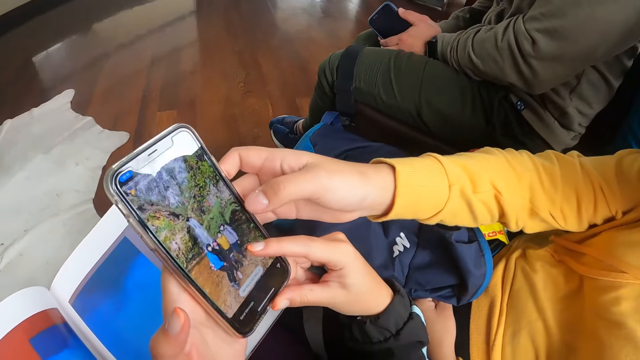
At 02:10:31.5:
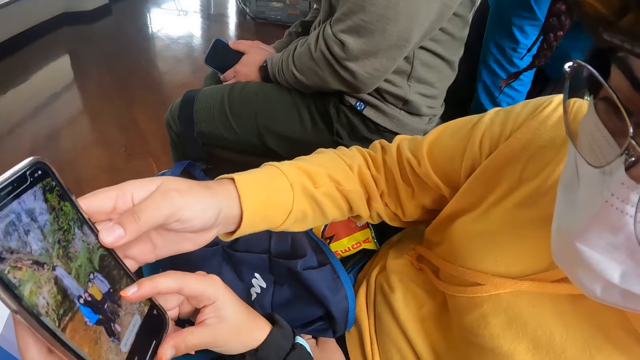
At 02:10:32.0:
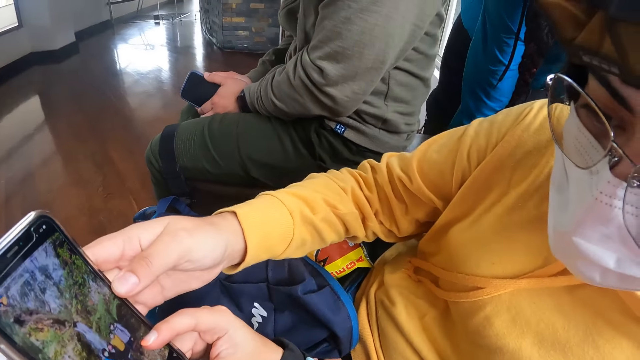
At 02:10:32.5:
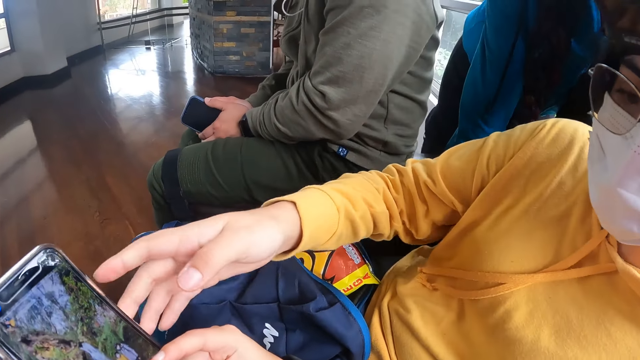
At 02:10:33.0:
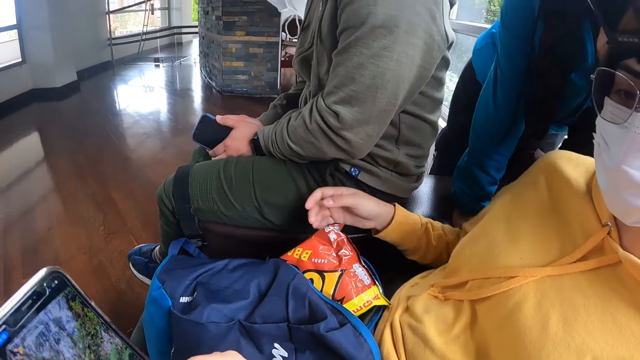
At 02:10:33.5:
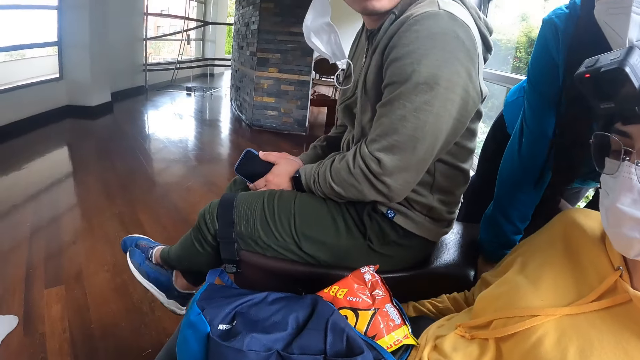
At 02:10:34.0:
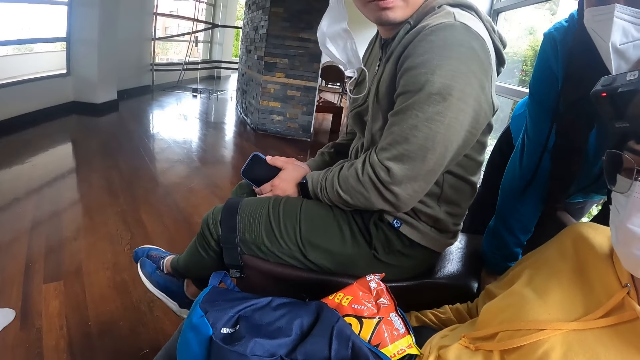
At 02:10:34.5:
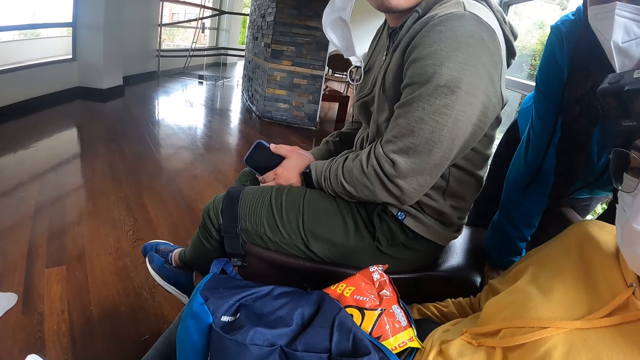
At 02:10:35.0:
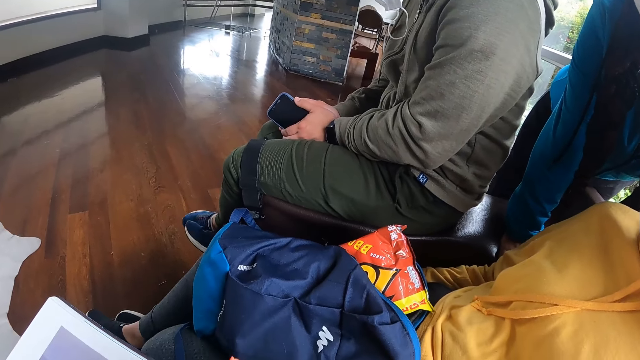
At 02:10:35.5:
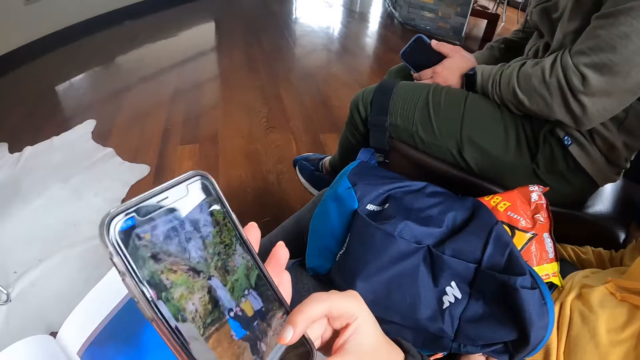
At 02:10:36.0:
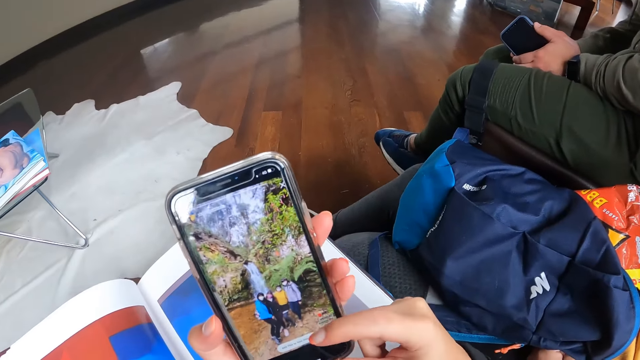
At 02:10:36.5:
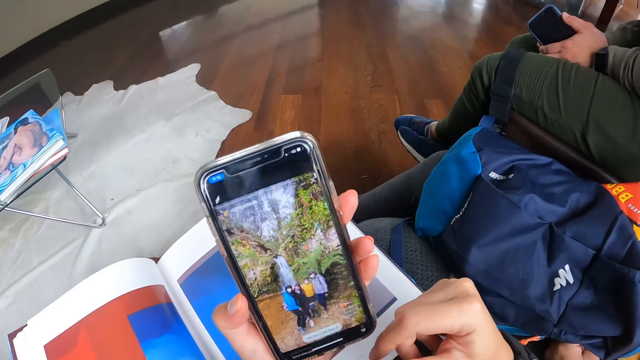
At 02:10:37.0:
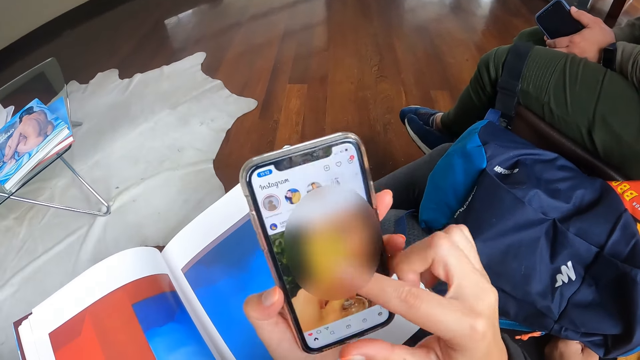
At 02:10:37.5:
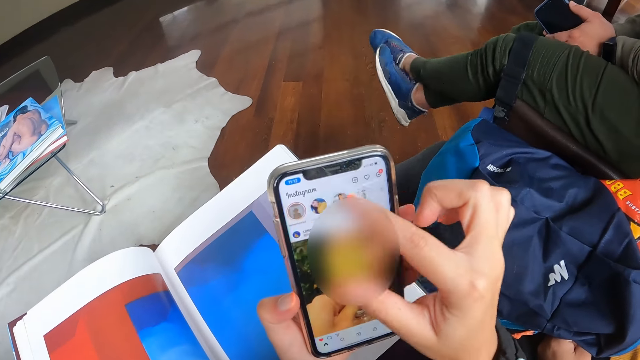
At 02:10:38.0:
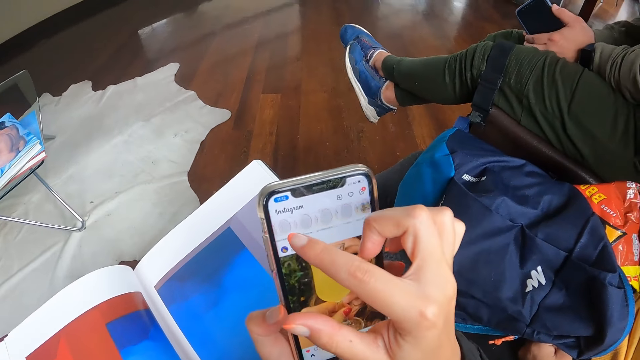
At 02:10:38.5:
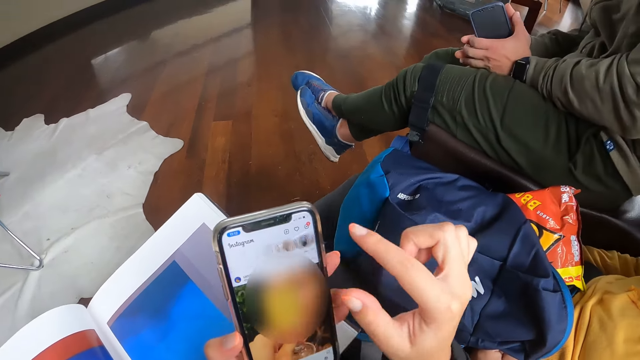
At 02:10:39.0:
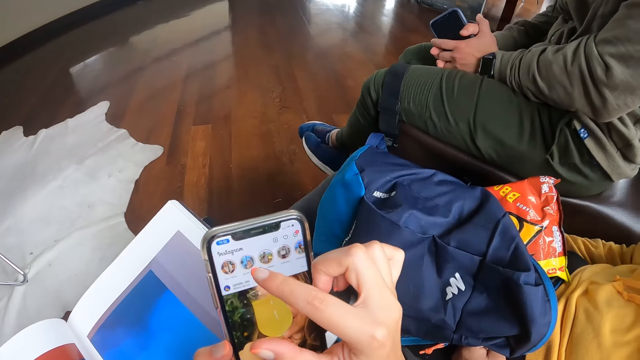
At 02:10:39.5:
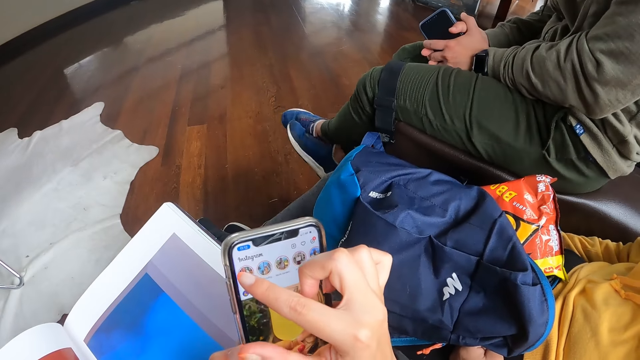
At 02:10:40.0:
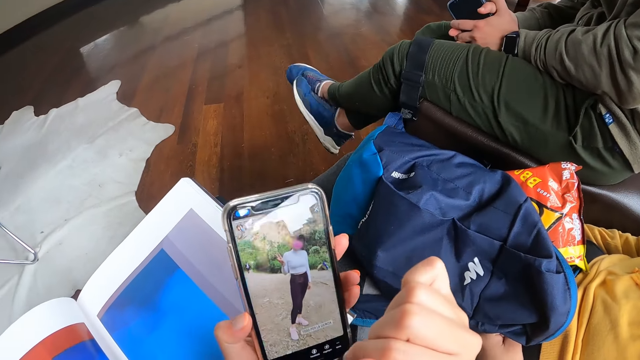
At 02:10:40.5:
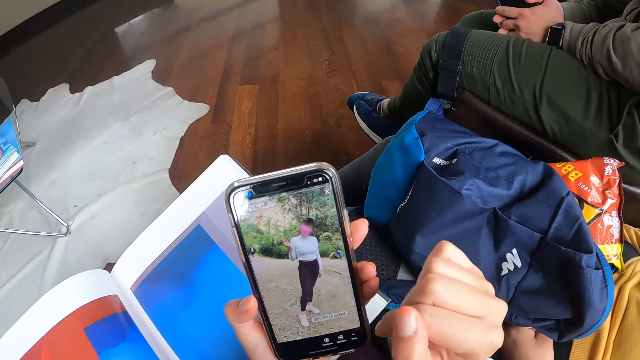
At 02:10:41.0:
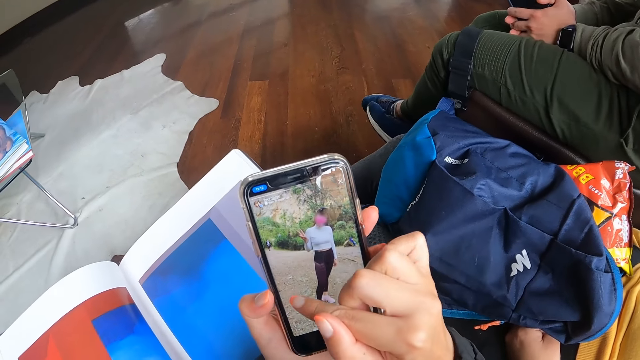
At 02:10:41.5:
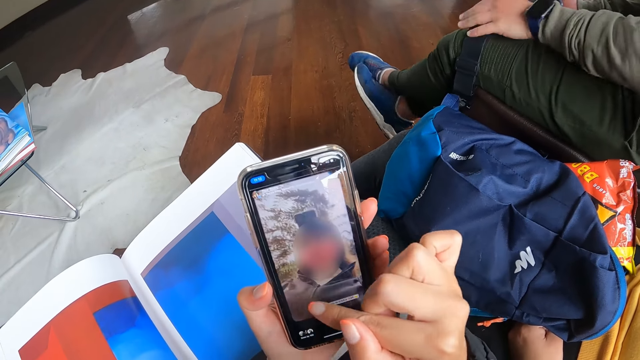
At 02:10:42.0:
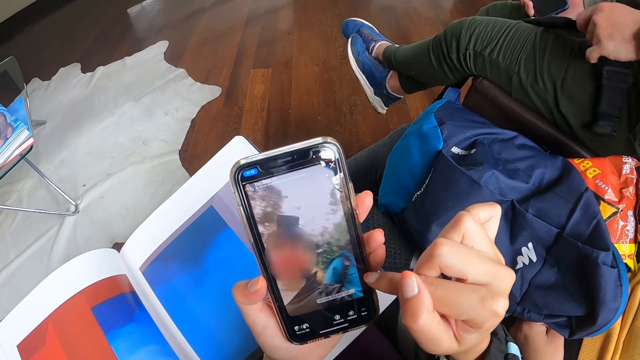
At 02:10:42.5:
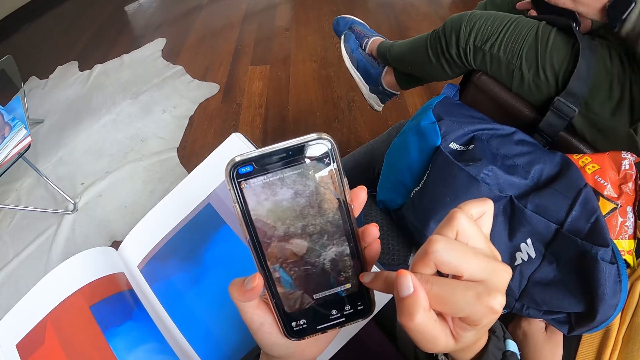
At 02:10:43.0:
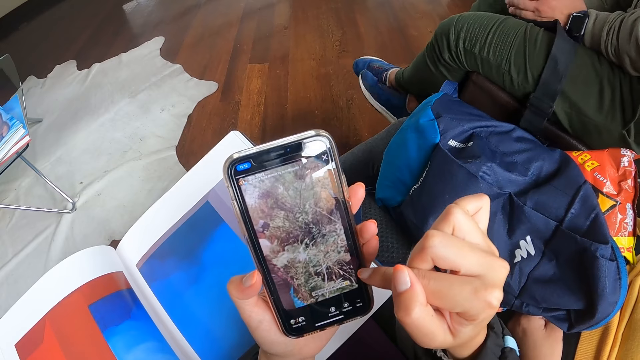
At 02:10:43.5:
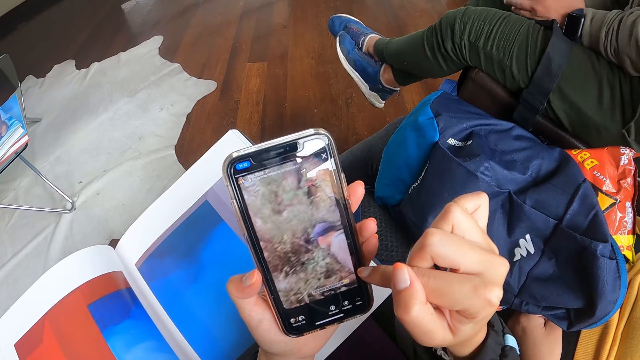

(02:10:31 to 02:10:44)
The camera wearer touches on the phone. The woman holds the phone with her right hand. The camera wearer points her phone to the woman with her left hand. She shows the phone to the woman. She operates the phone in her left hand with her right hand. She scrolls on the phone. She touches on the phone. She looks on the phone. She touches on the phone.

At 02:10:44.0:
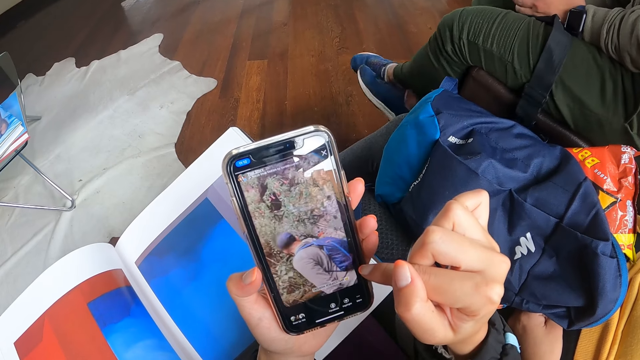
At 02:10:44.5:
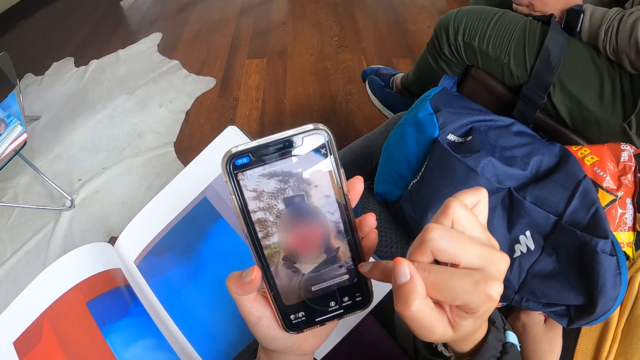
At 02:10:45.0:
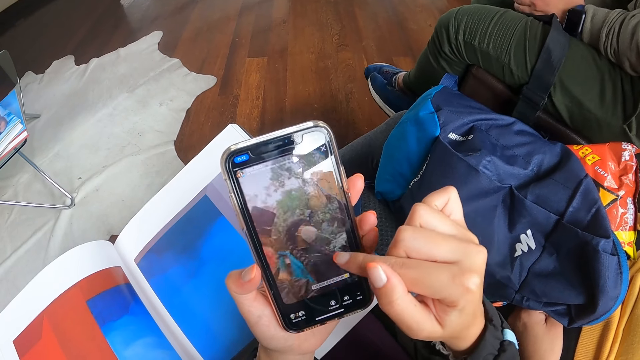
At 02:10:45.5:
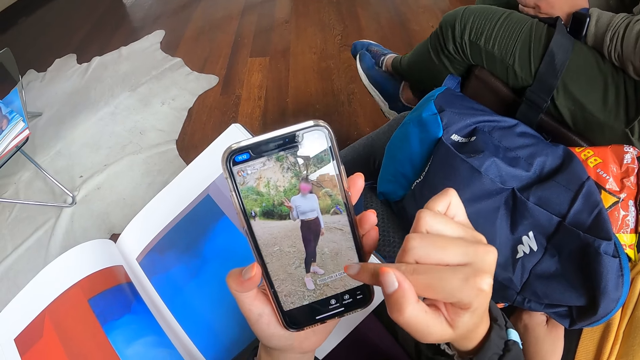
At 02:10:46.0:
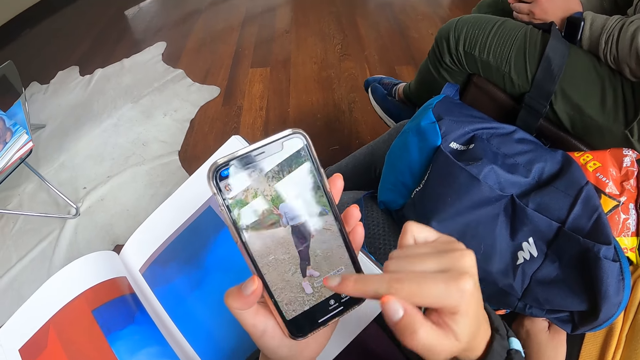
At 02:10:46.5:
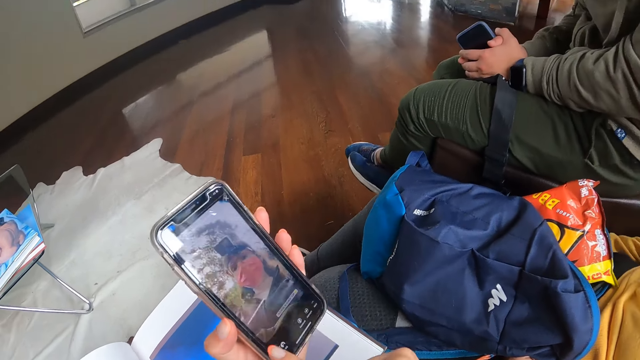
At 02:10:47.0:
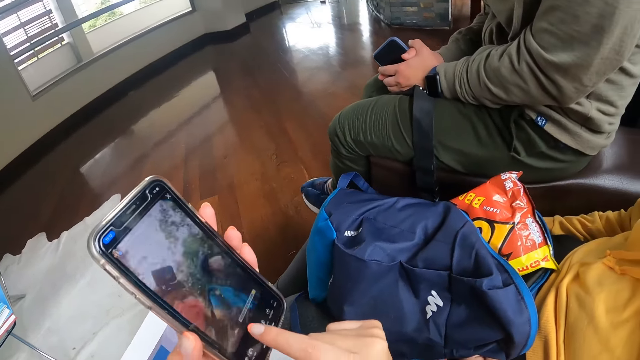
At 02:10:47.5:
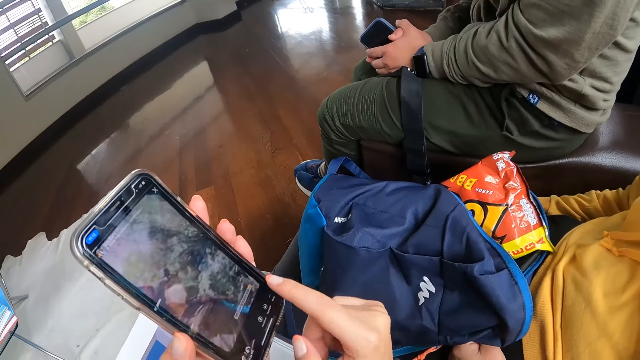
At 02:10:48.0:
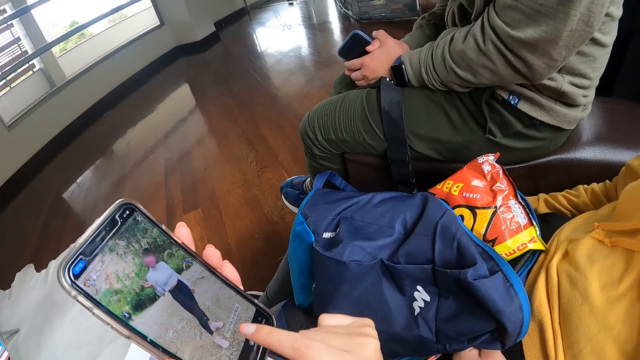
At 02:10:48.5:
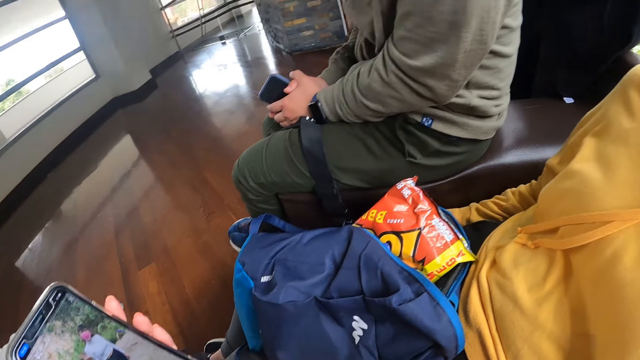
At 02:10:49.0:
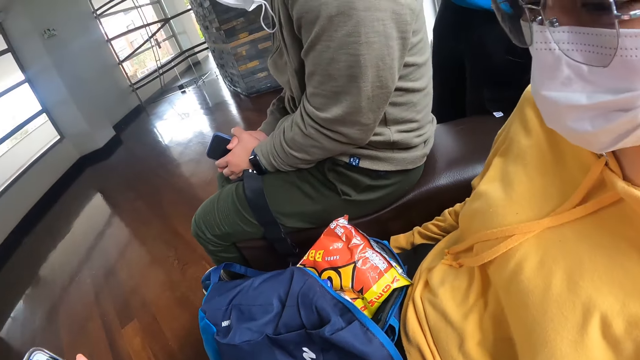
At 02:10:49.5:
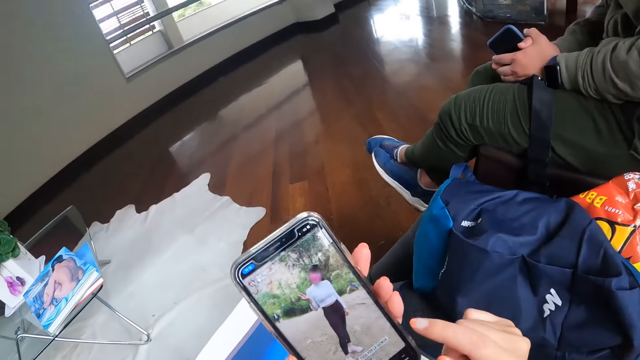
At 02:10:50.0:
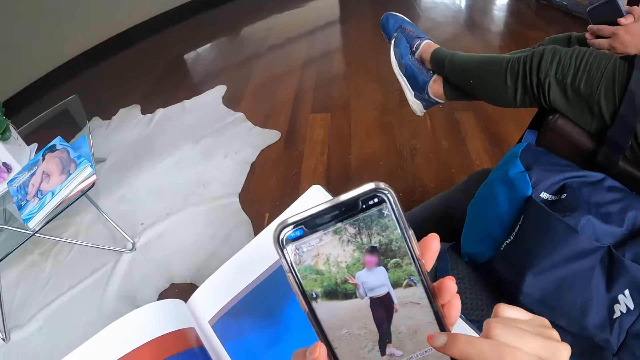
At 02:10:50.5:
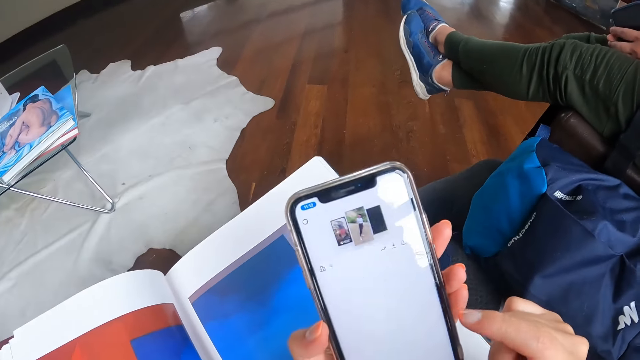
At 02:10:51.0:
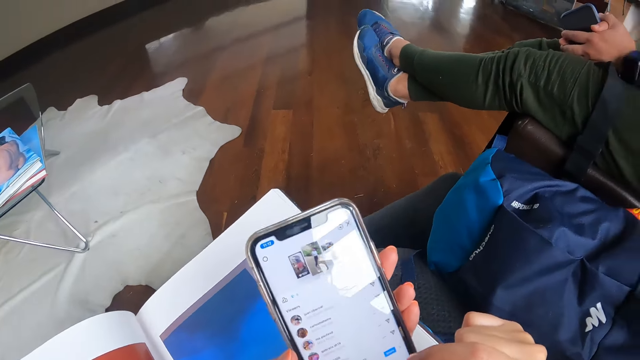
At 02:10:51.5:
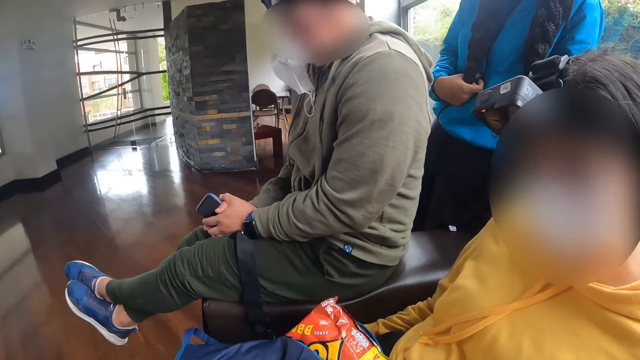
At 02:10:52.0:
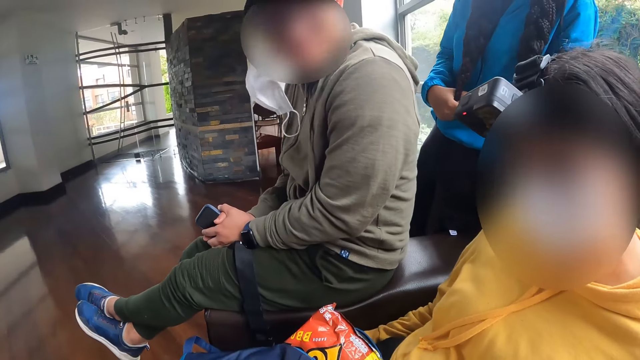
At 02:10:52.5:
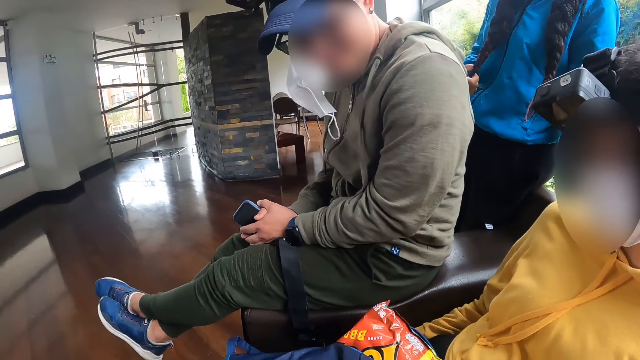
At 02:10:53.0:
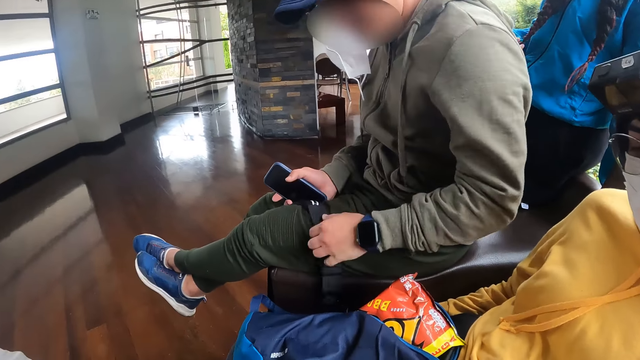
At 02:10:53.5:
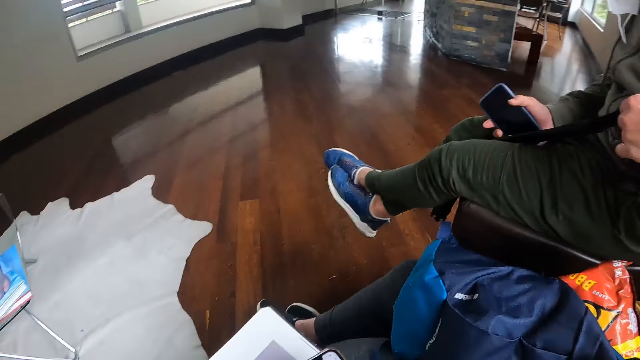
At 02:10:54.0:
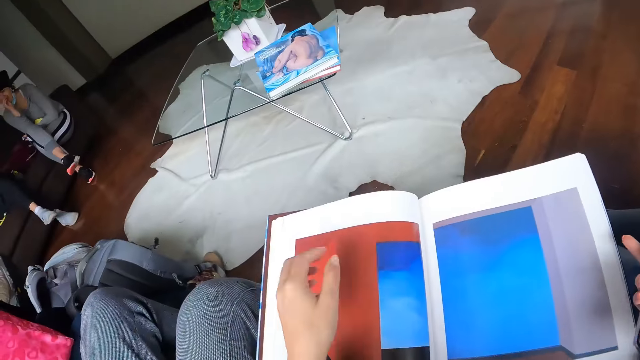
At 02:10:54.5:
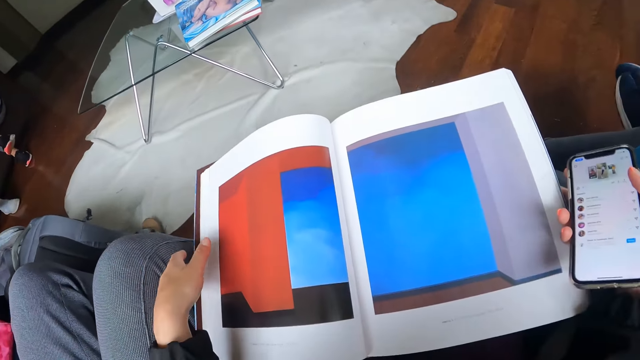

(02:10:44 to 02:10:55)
The camera wearer watches on the phone. A man swings his feet. The camera wearer scrolls through her phone. A woman holds her hair with her right hand. The man adjusts the shoulder strap of the backpack on his left leg with his left hand. A lady stands behind the man. The man touches the belt on his legs. The camera wearer passes the phone in her left hand to her right hand.
